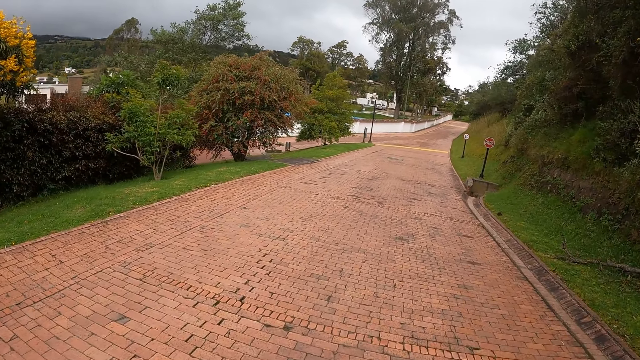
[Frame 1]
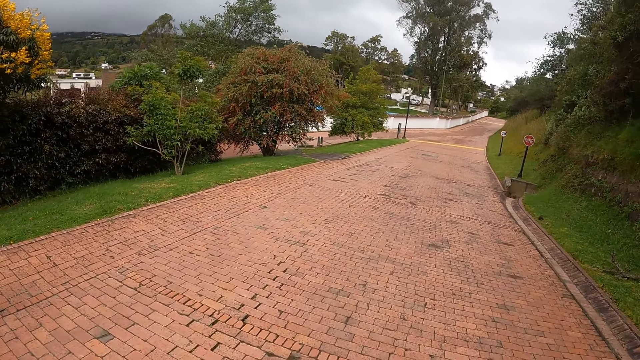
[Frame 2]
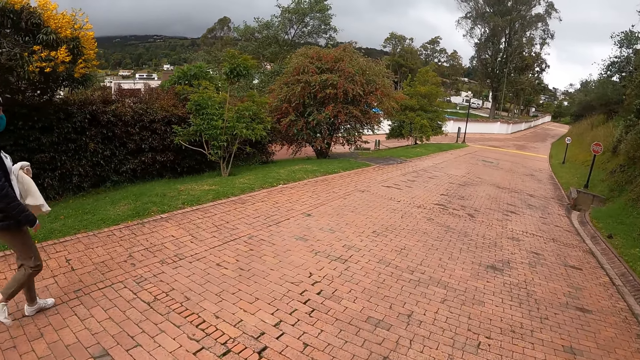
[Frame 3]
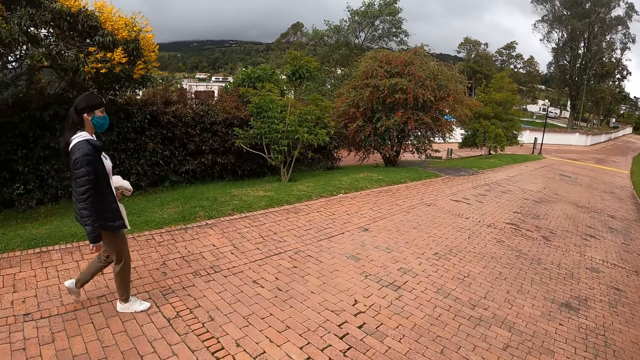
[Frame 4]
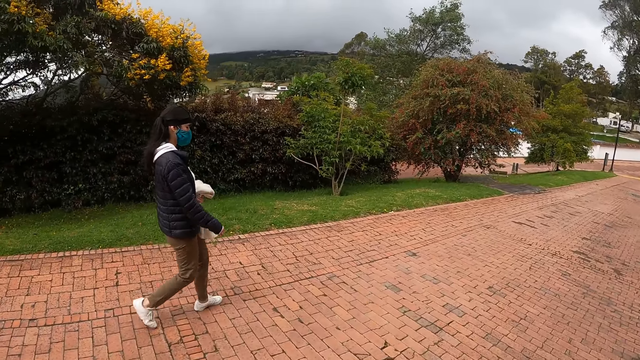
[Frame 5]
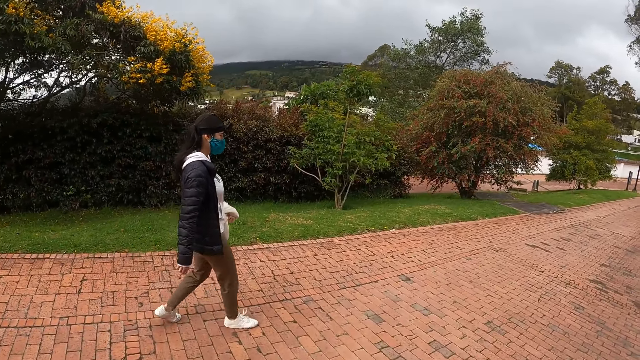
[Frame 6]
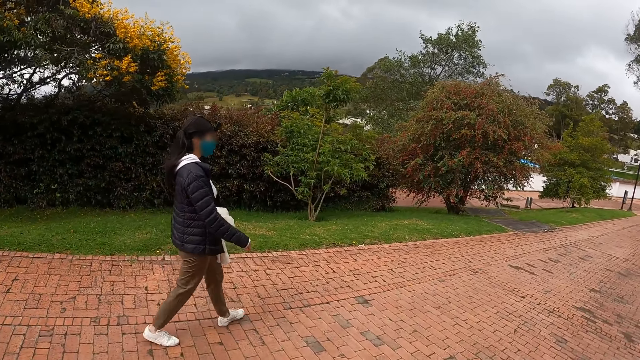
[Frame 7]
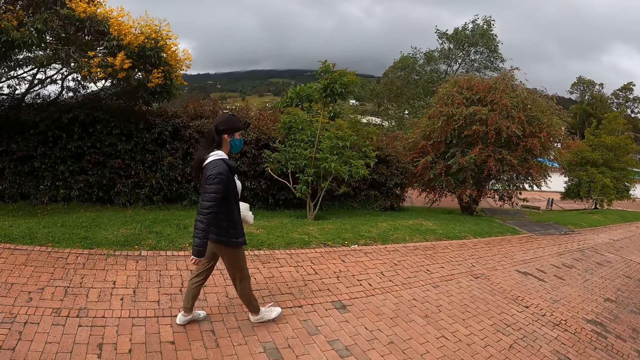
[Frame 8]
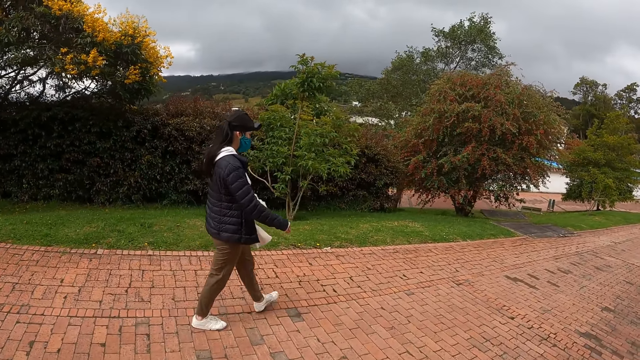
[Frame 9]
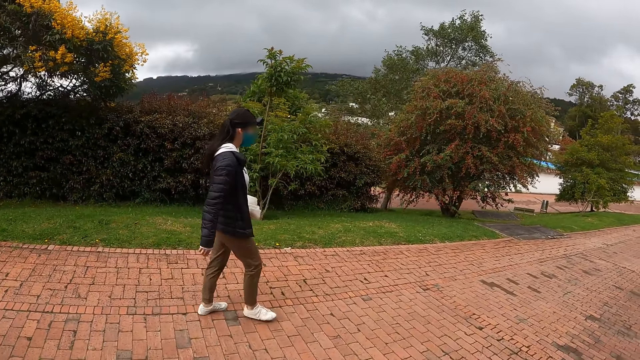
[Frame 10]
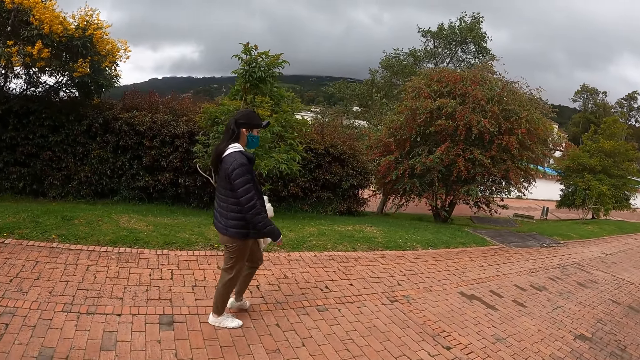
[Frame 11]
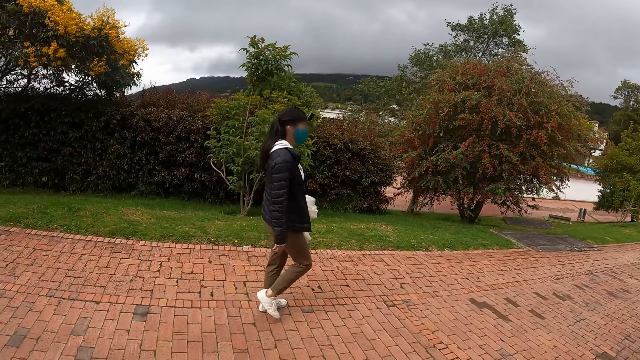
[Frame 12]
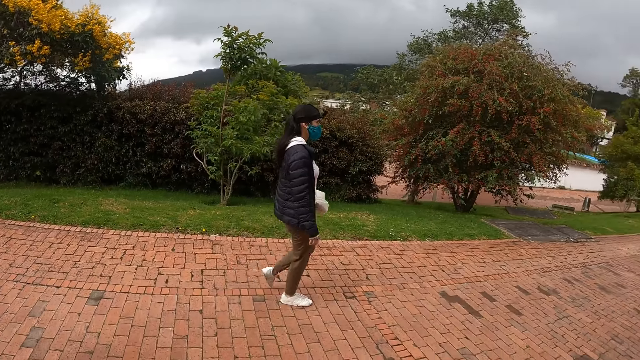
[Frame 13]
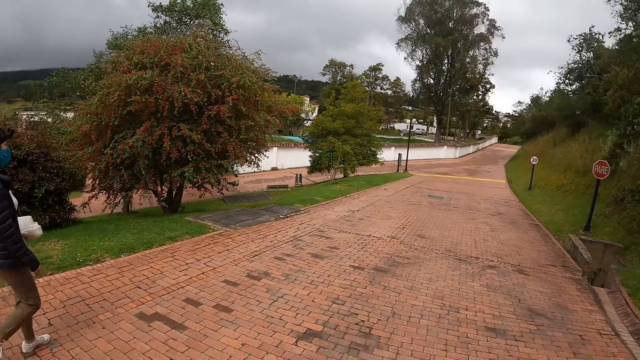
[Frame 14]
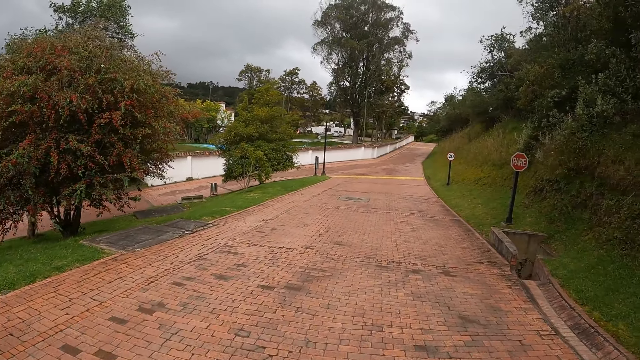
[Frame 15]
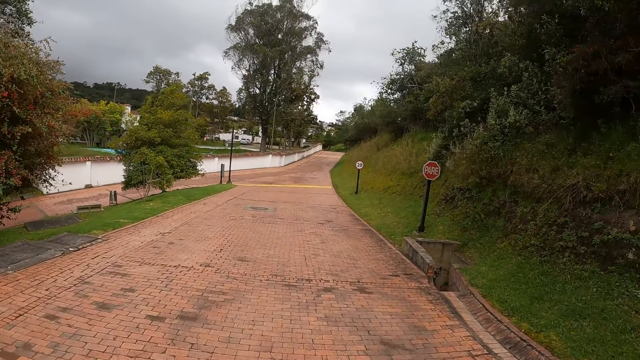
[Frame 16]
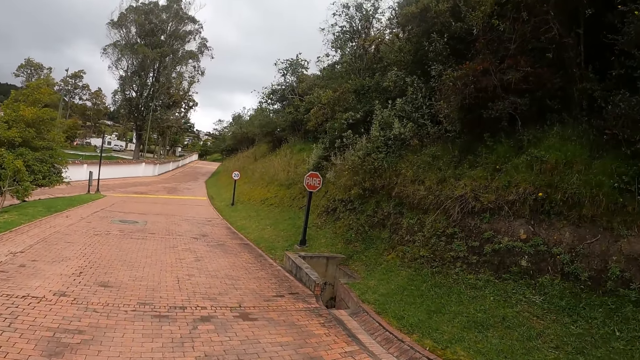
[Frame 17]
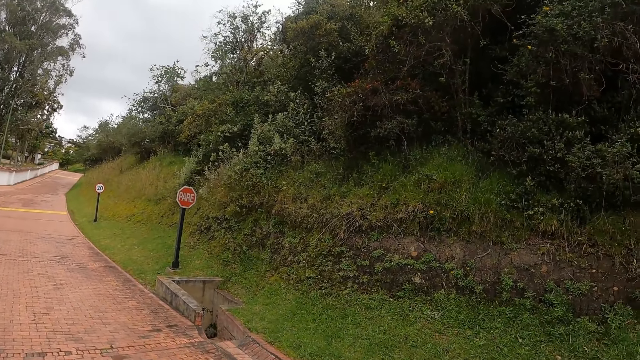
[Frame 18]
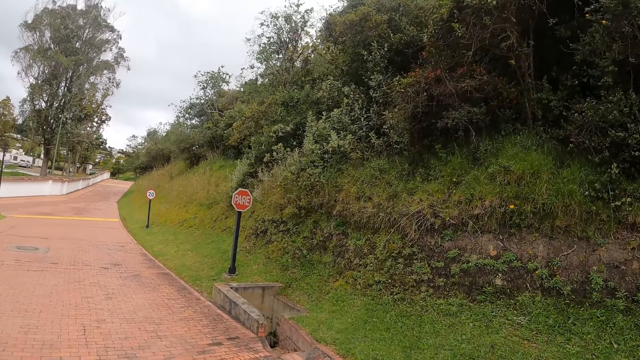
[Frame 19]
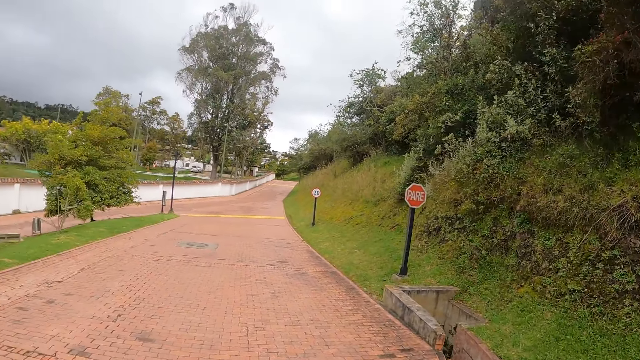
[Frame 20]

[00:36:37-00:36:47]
A woman walks along the road. The camera wearer walks along the road.

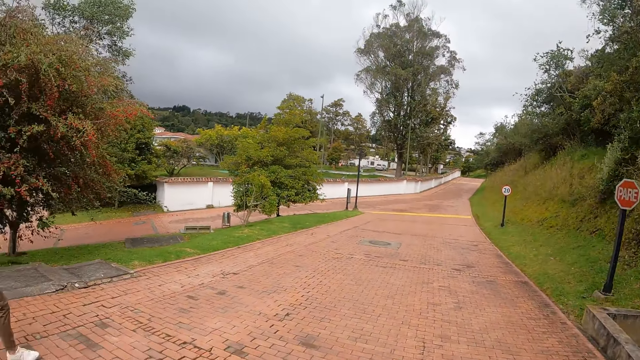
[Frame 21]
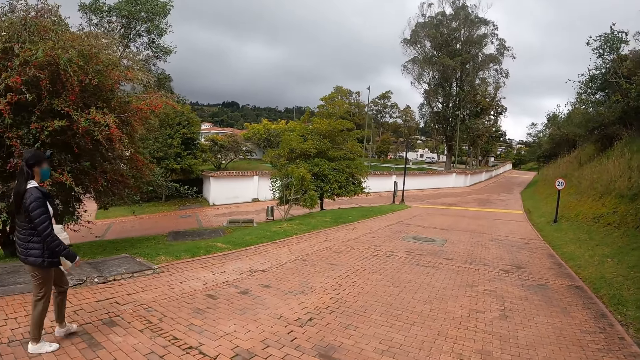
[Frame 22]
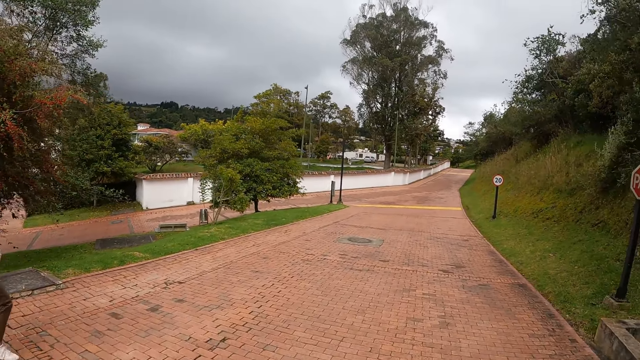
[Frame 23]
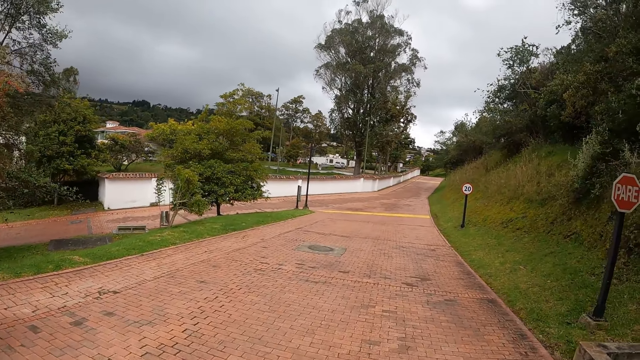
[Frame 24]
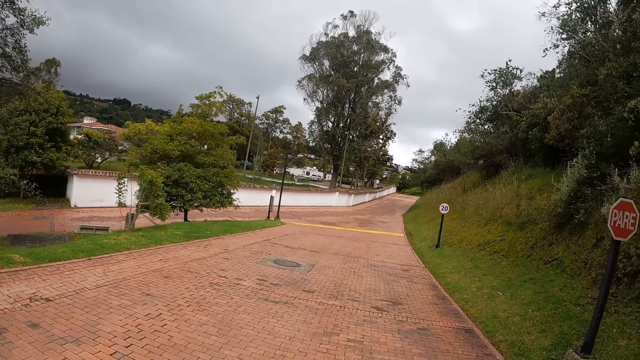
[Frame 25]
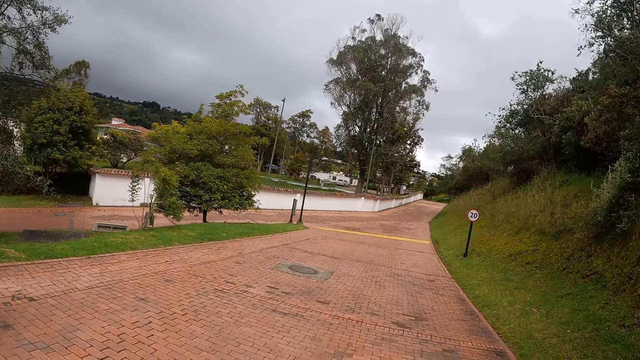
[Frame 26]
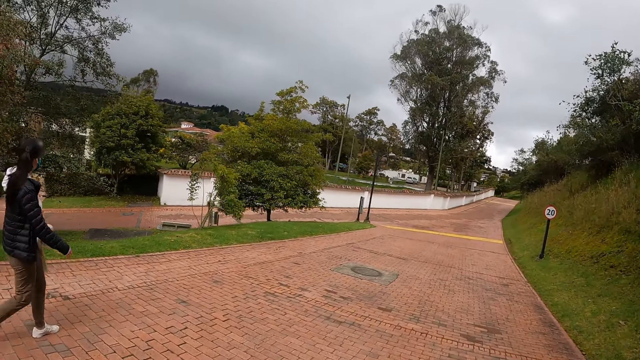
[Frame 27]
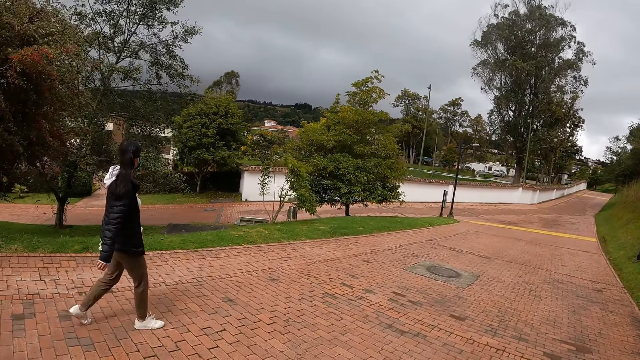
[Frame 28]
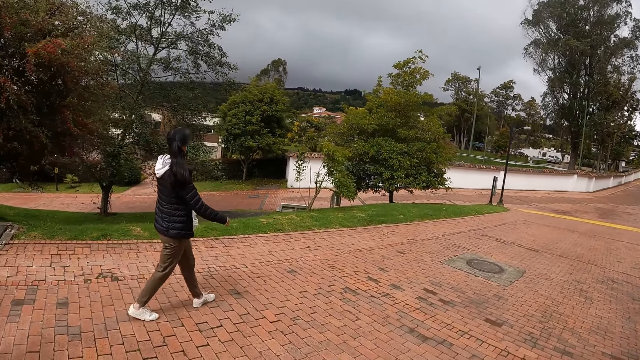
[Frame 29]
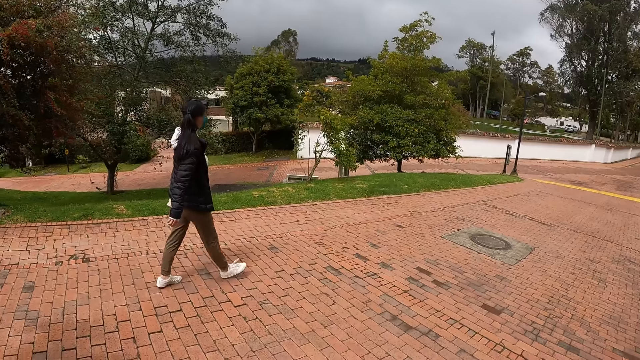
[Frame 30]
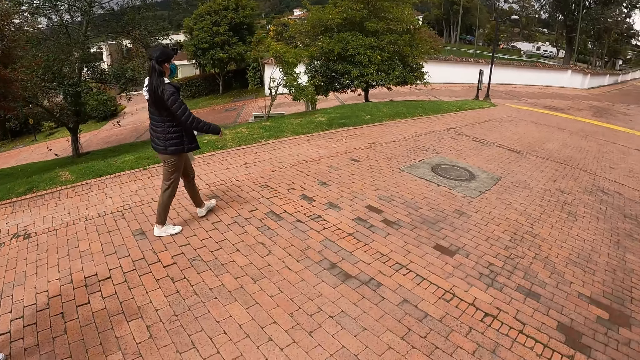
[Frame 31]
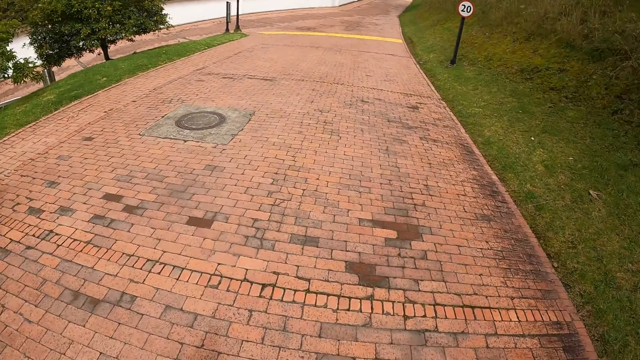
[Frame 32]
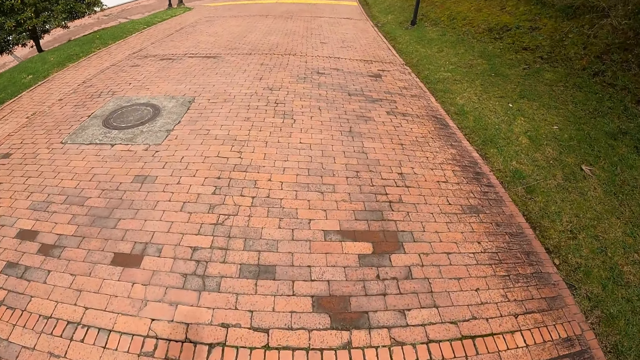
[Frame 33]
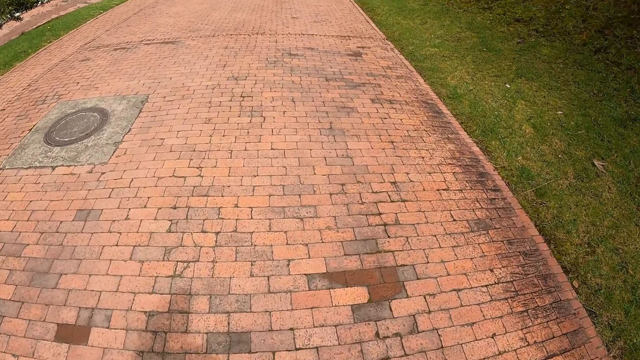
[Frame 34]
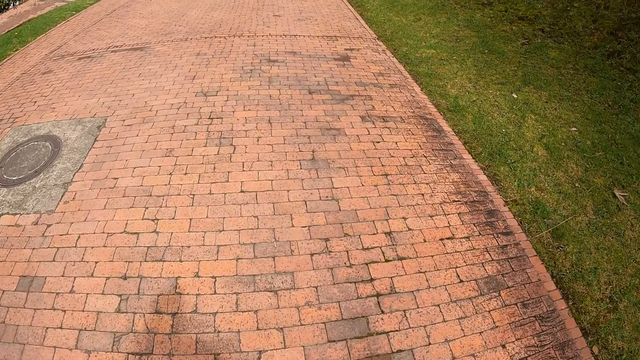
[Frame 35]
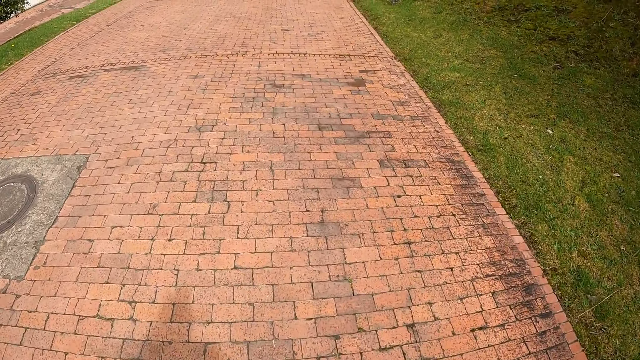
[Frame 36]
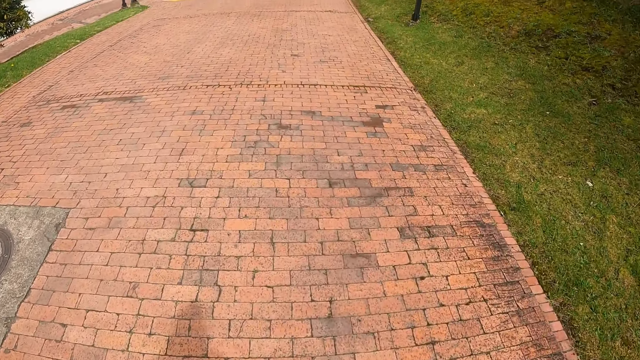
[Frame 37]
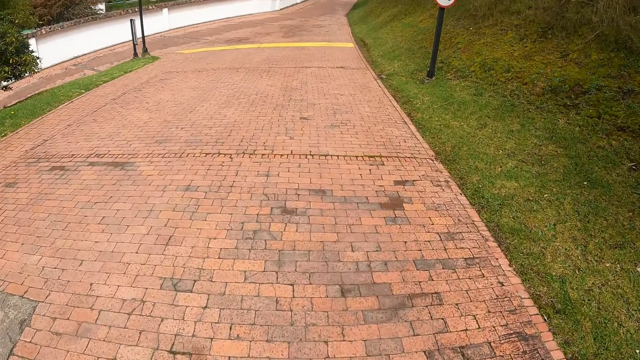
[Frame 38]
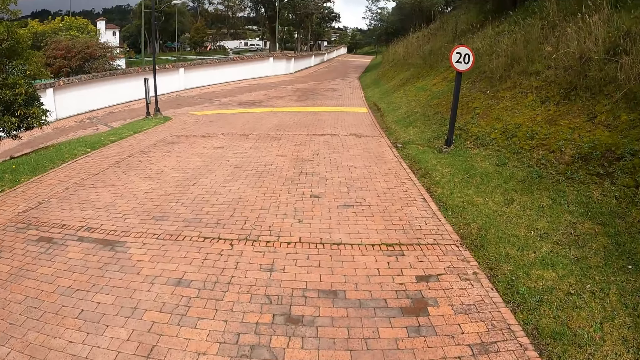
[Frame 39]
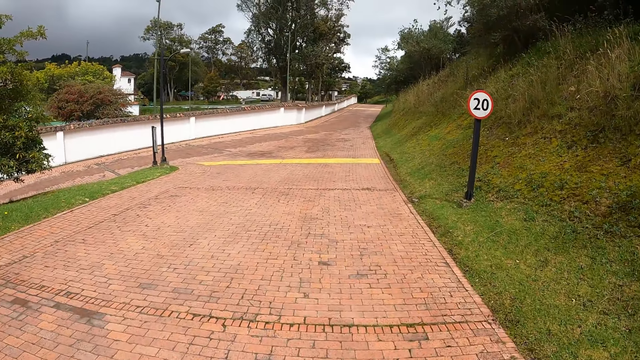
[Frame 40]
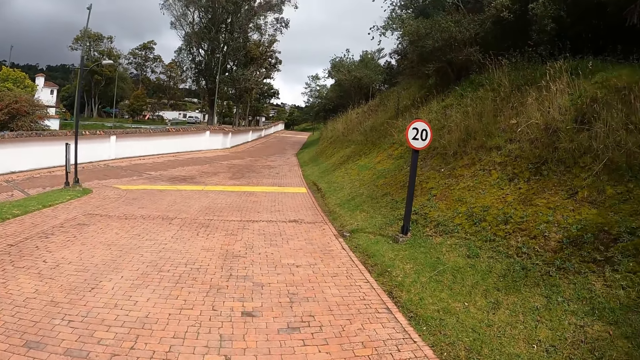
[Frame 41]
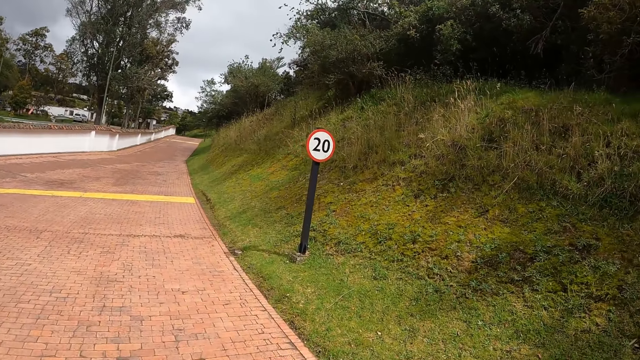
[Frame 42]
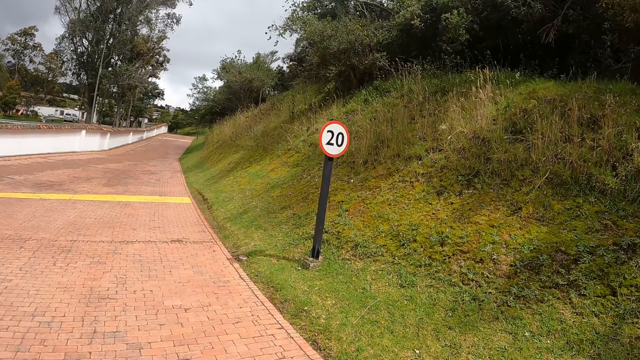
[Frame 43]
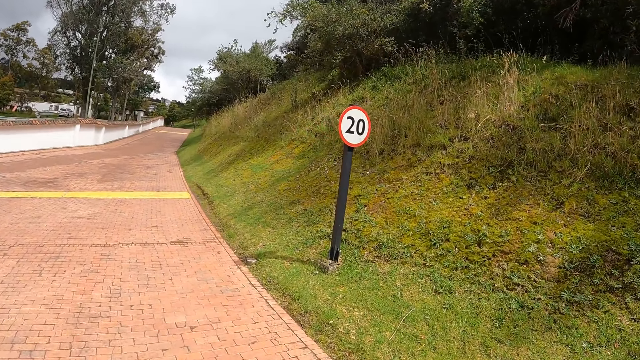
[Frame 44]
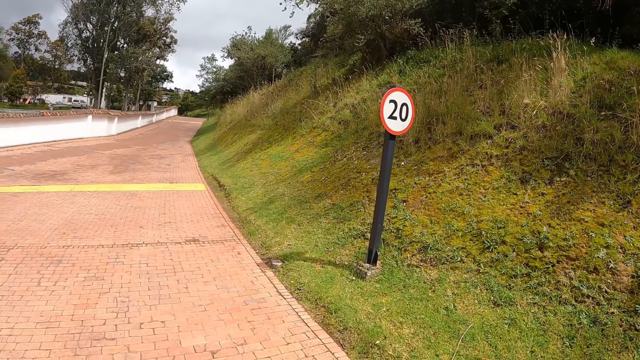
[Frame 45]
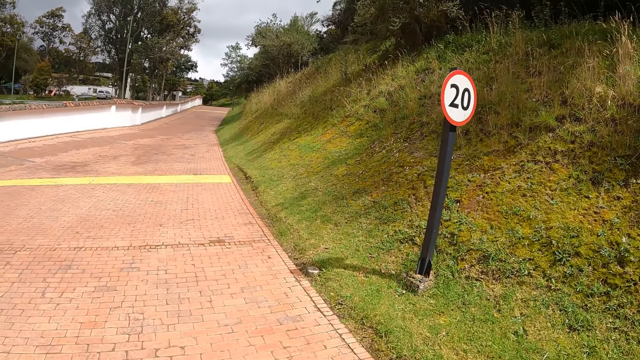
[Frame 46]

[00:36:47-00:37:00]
A woman walks along the road. The camera wearer walks along the road. The woman walks along the road. The camera wearer walks along the road.
